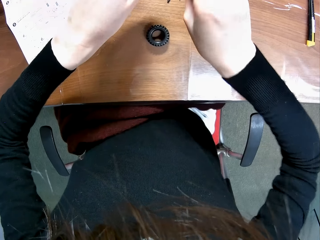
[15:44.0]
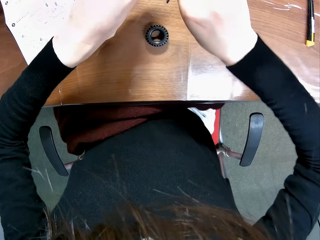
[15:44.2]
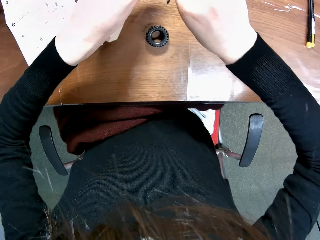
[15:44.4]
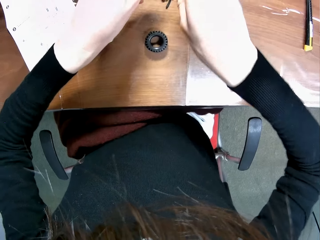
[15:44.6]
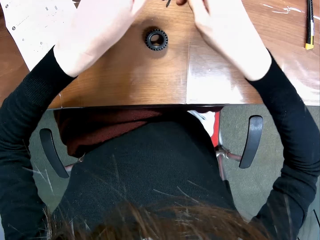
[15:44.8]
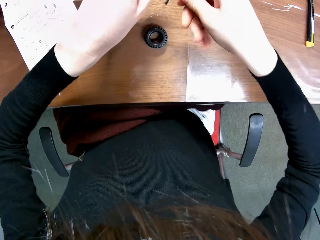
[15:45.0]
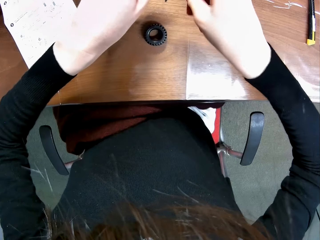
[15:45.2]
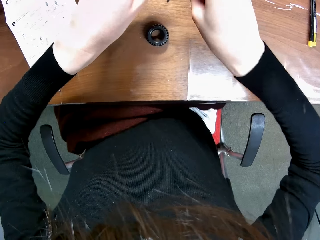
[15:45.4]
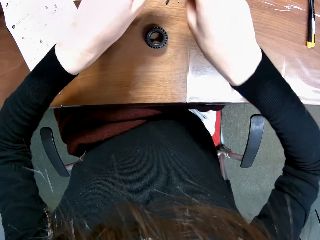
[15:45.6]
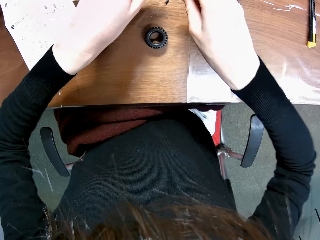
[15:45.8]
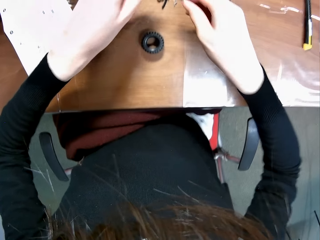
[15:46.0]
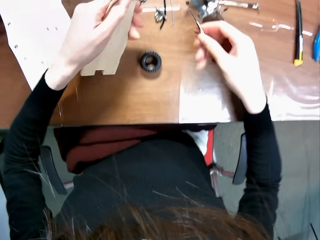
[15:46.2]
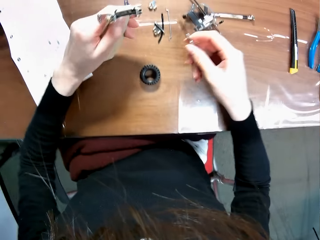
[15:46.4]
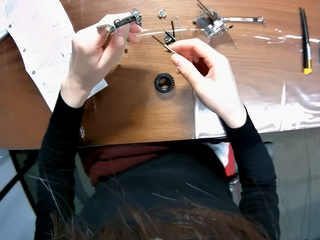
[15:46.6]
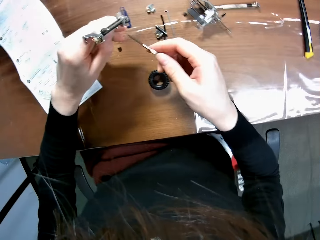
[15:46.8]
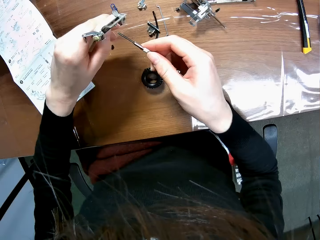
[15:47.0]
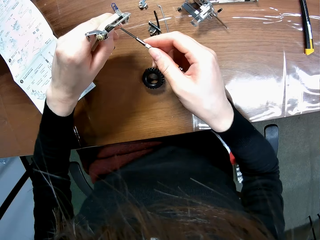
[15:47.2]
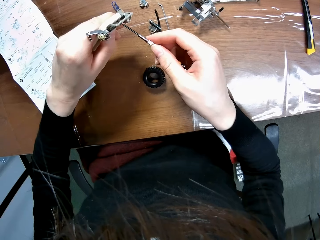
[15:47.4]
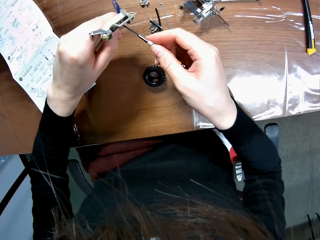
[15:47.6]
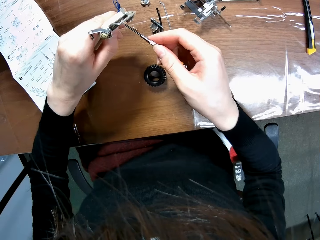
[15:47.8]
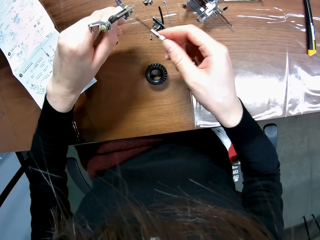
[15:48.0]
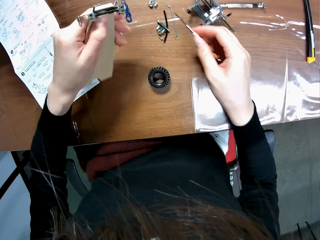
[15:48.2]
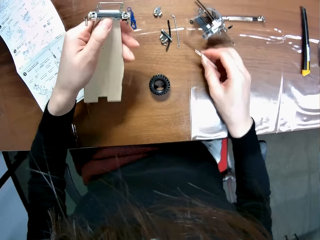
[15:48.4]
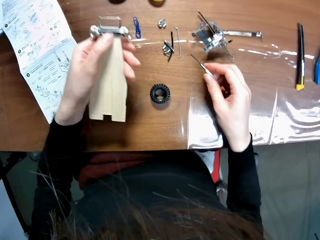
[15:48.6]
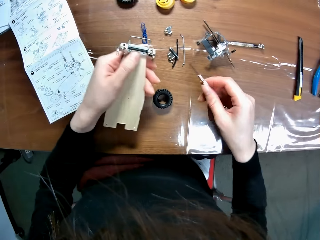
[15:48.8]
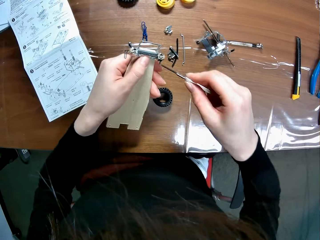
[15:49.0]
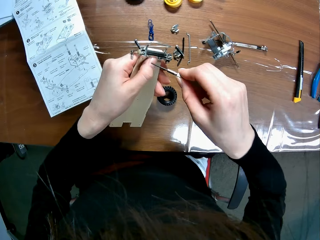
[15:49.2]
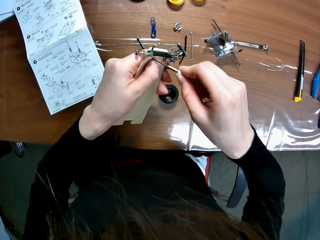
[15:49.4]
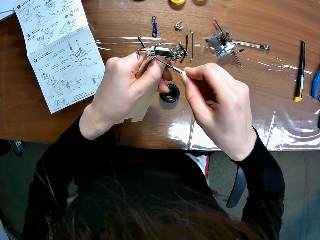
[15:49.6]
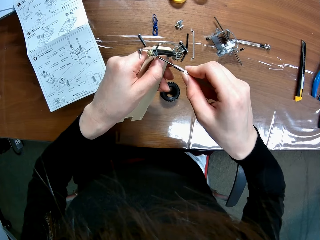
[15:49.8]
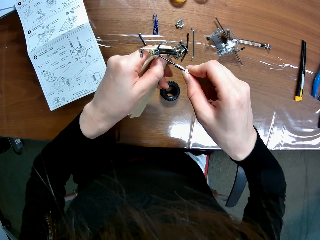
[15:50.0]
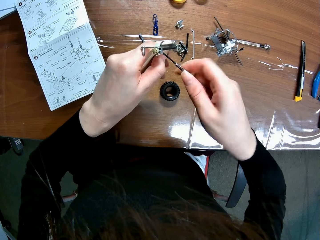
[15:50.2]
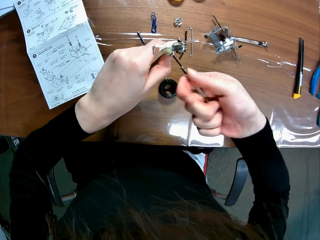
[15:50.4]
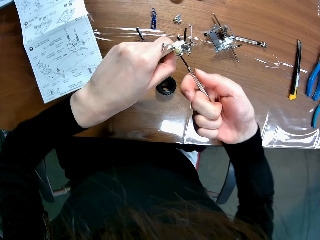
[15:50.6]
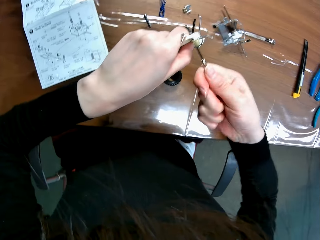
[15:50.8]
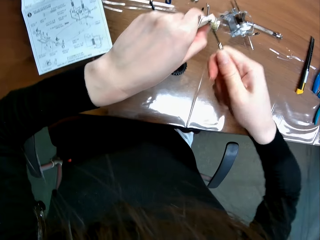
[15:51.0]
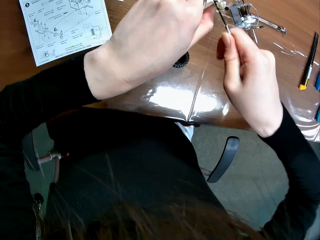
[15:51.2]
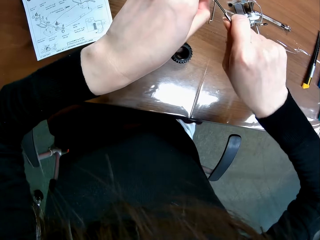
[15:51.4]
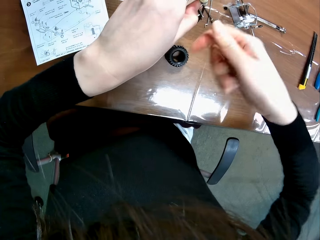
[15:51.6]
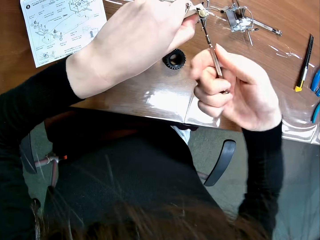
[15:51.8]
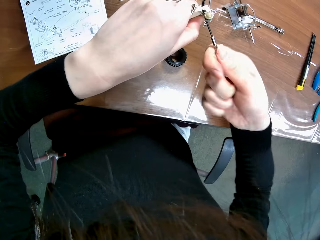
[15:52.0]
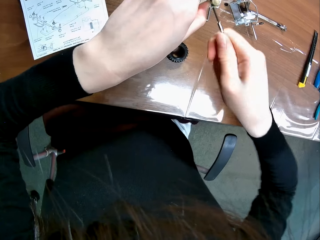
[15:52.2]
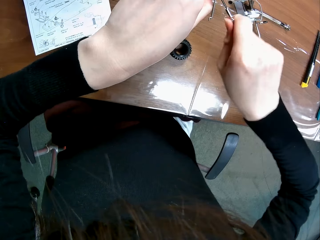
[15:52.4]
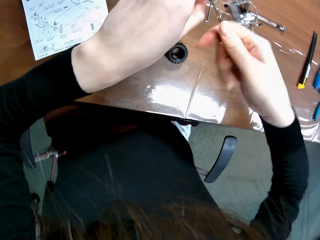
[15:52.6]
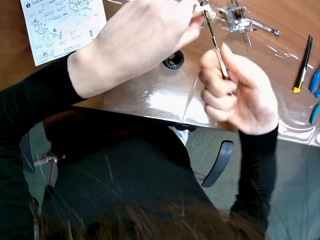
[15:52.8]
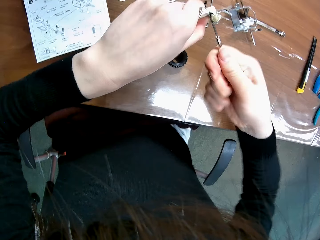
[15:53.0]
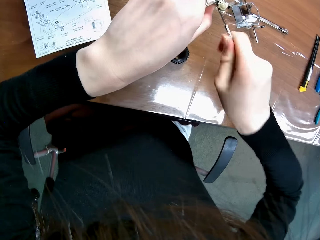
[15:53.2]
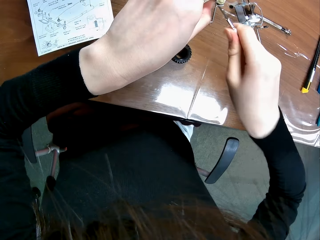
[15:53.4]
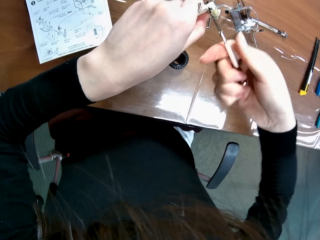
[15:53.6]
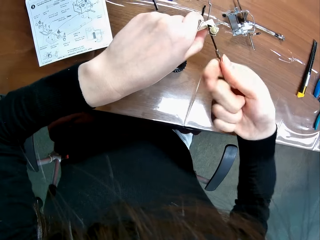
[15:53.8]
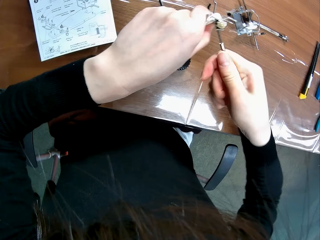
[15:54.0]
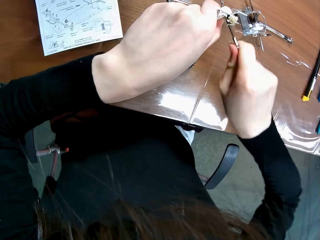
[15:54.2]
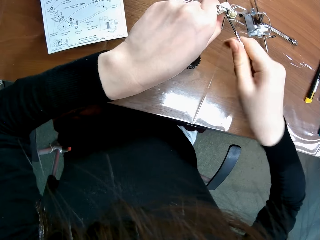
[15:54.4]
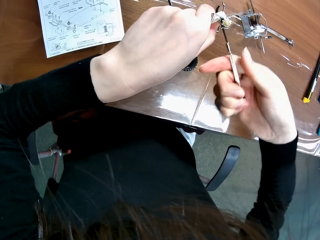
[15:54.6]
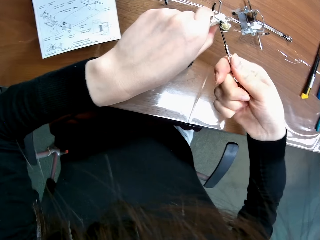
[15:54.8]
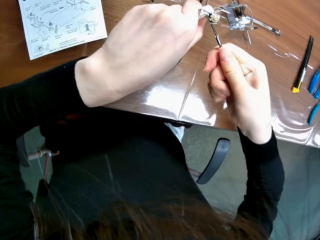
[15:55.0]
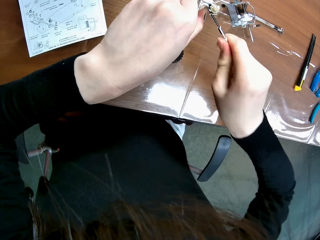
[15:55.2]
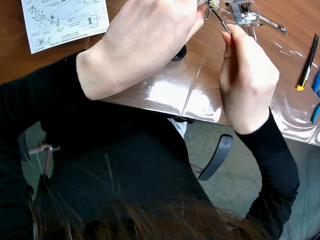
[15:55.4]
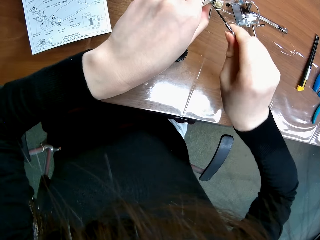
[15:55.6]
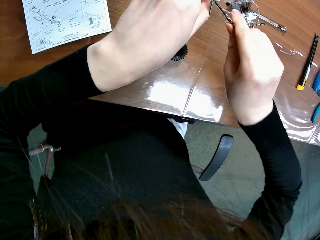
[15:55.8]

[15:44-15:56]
The camera wearer removes the screwdriver from the wooden mechanical model sheet. They move their hands. They unscrew the piece from the sheet of the wooden mechanical model with the screwdriver and screw the undercarriage.

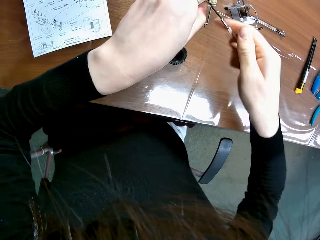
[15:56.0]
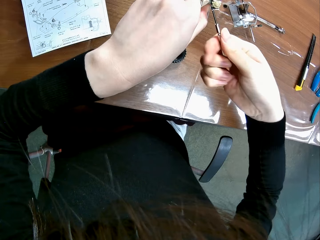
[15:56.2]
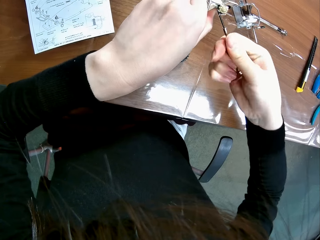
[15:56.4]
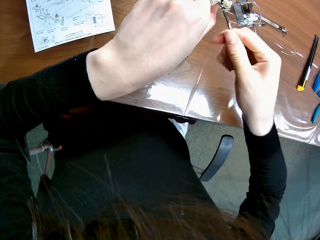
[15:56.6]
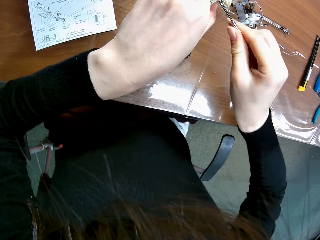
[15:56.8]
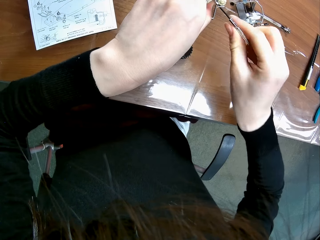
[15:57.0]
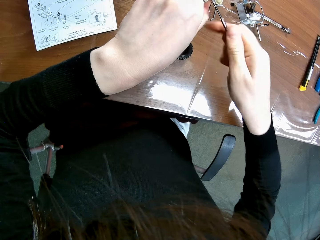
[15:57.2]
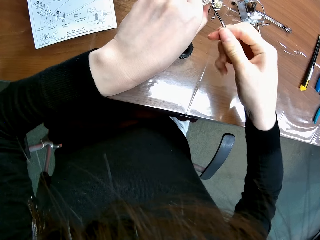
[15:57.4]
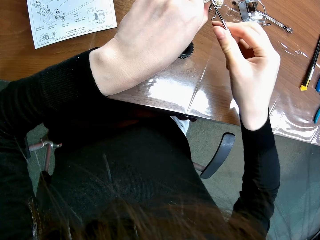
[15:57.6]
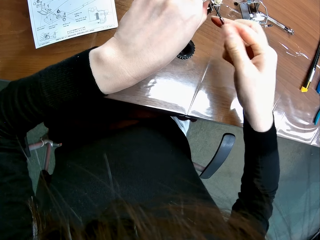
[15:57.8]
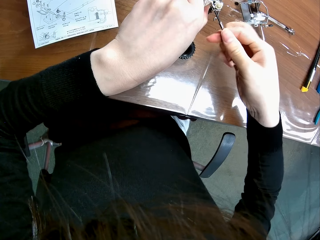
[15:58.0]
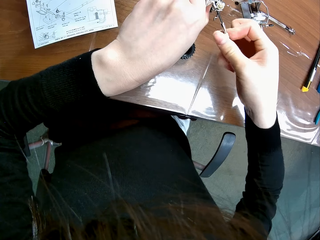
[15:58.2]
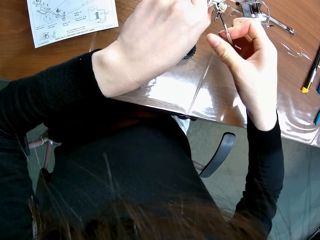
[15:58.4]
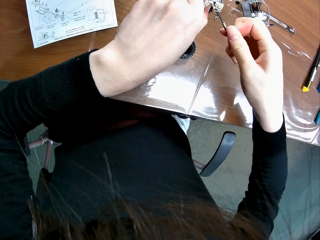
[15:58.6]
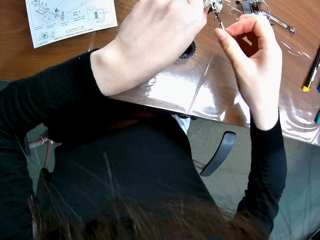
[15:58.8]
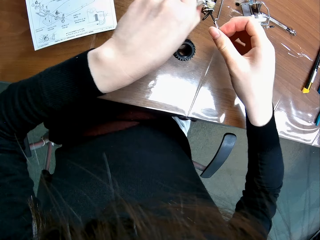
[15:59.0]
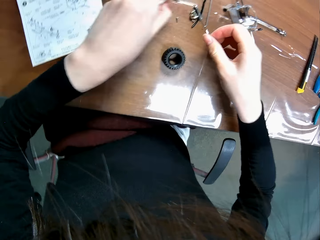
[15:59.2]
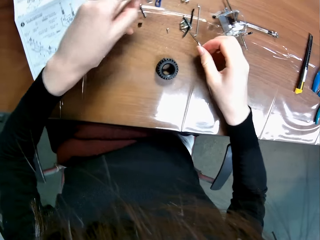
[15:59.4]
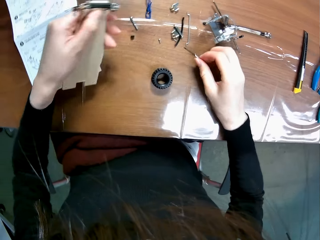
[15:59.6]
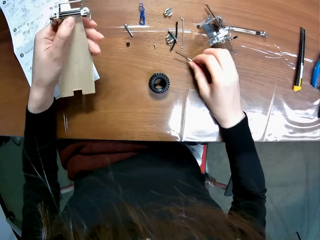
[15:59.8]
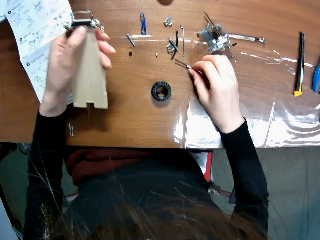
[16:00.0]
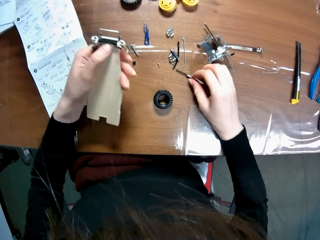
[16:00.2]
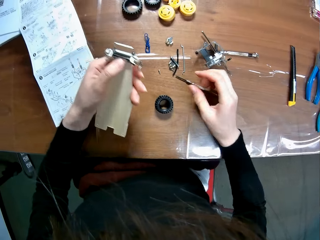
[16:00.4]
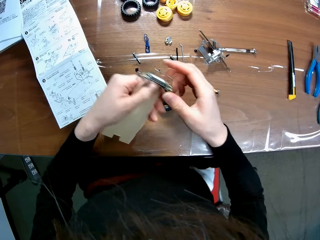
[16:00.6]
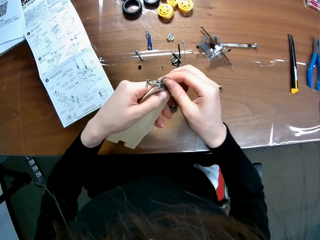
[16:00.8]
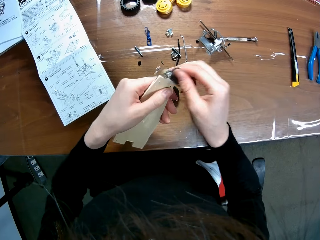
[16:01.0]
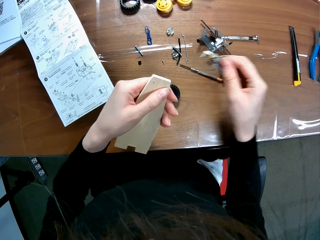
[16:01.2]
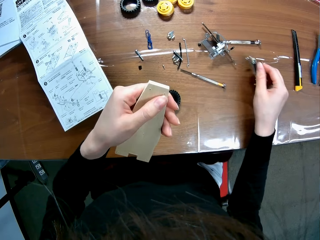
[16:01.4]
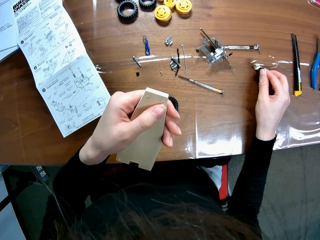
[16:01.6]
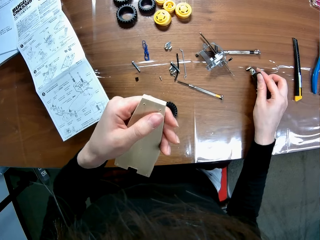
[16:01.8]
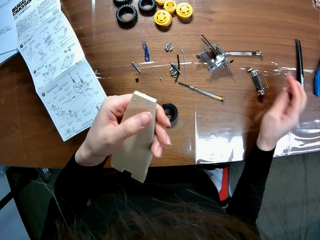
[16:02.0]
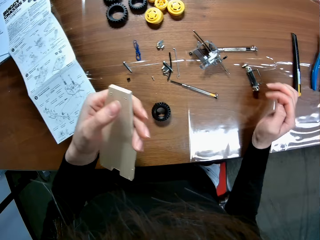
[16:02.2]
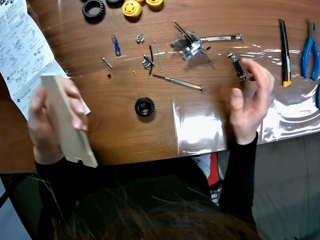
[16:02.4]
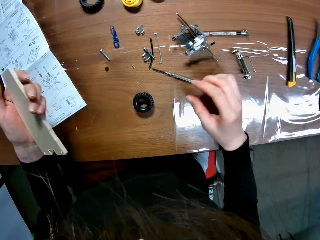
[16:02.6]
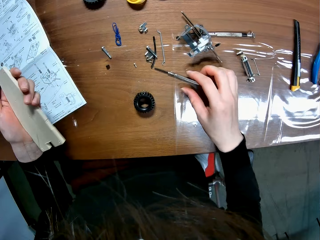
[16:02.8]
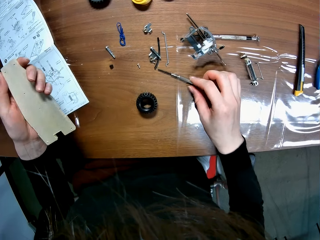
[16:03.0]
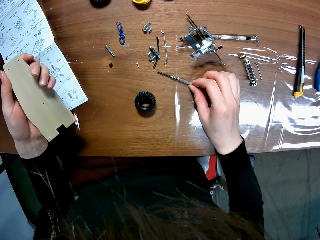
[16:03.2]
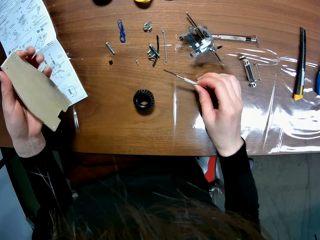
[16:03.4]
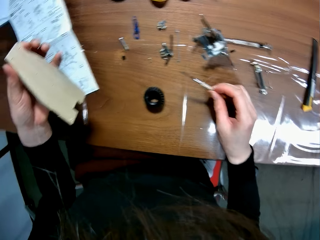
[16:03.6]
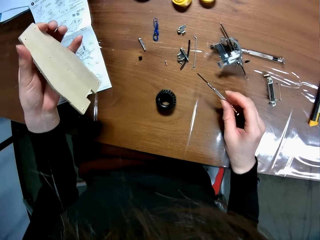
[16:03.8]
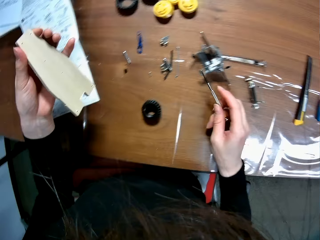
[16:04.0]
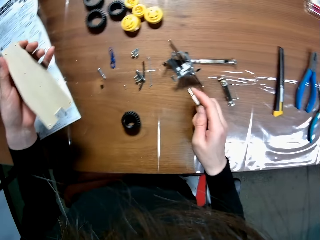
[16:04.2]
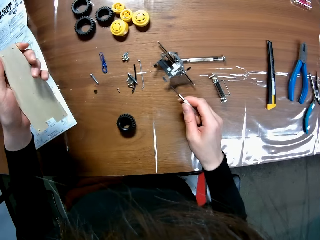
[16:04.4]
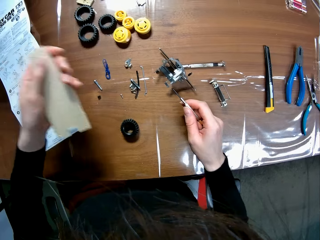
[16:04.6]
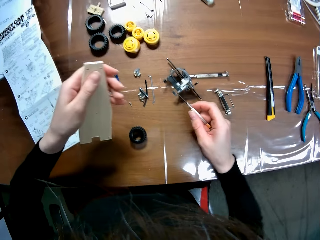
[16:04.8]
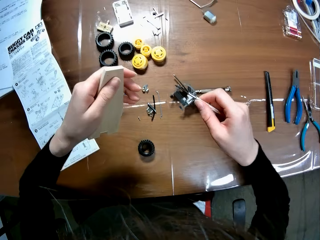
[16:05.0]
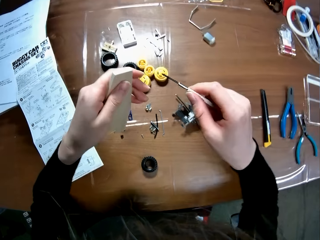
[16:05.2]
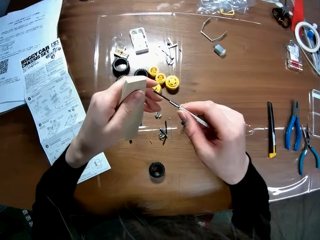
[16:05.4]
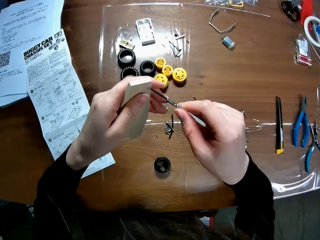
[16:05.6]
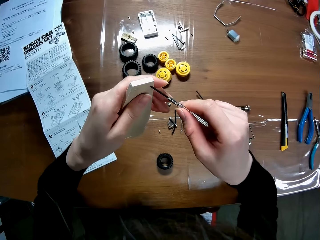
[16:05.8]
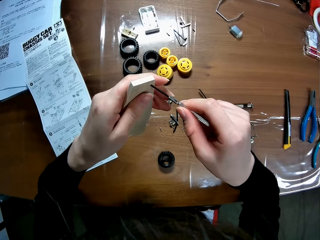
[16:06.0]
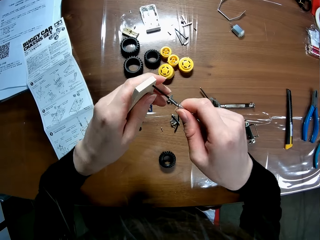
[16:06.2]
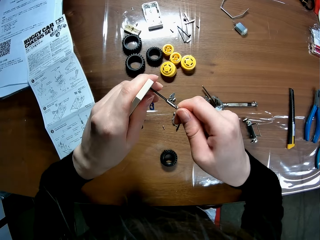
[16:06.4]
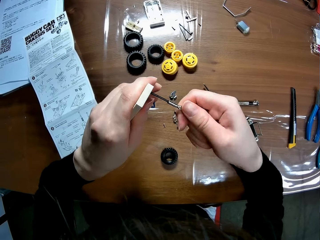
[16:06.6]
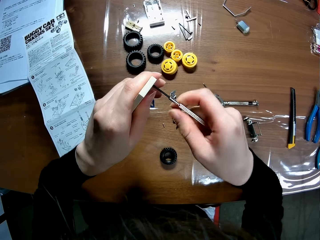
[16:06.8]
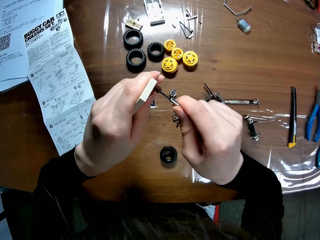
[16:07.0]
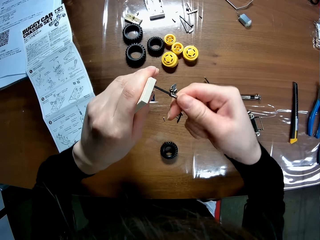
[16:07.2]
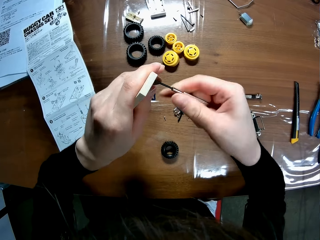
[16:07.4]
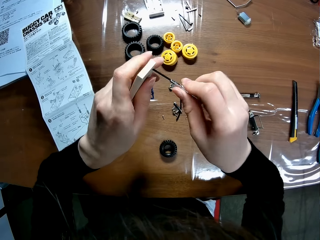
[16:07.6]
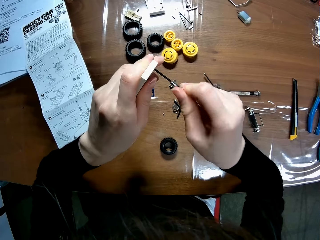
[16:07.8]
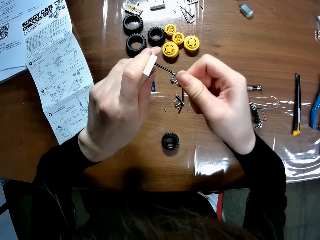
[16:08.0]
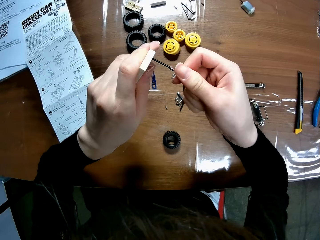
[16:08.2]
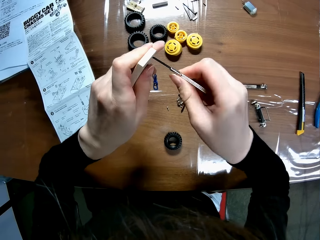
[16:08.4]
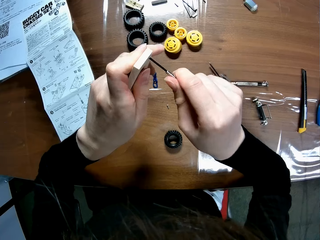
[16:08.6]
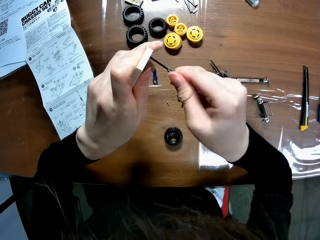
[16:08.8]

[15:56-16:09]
The camera wearer drops the screwdriver on the table with his right hand. He removes the piece from the sheet of the wooden structure with his right hand. He drops the piece of the wooden structure on the table. He picks up the screwdriver from the table with his right hand. He moves his hands. He inserts the screwdriver into the screw hole of the wooden mechanical model sheet with the screwdriver. He makes holes on an undercarriage.
